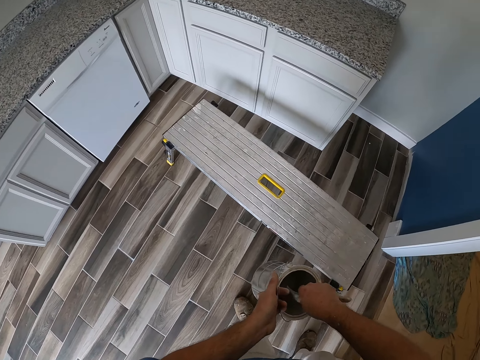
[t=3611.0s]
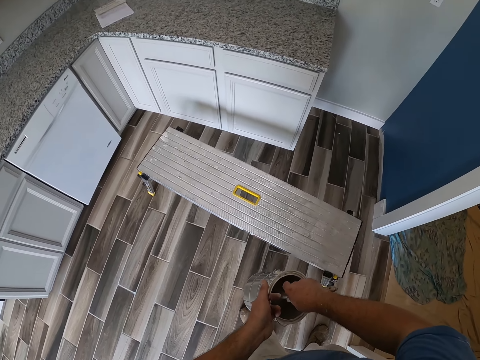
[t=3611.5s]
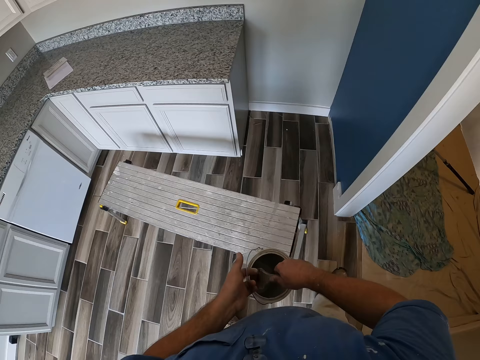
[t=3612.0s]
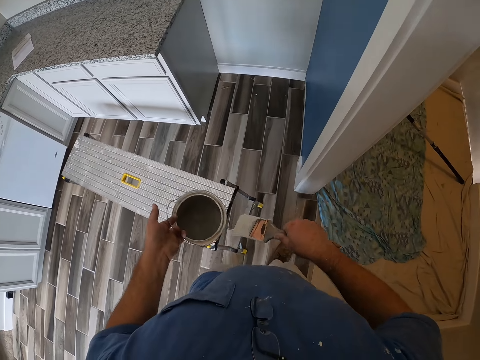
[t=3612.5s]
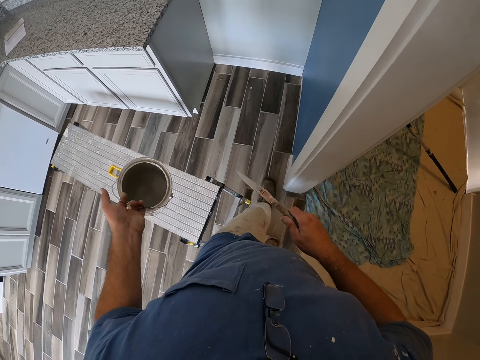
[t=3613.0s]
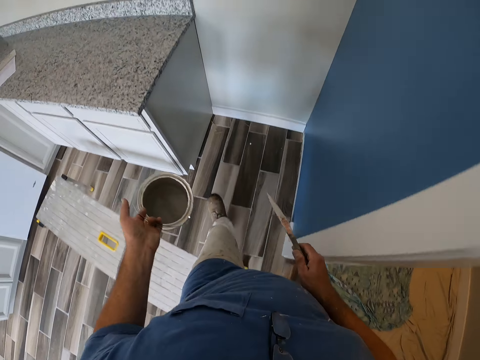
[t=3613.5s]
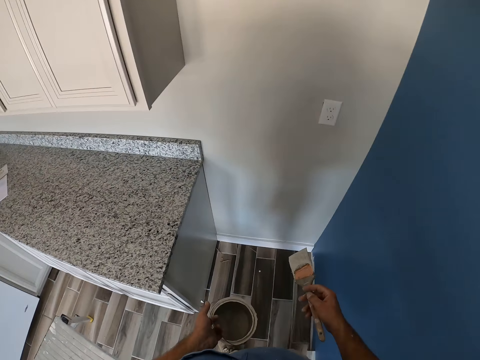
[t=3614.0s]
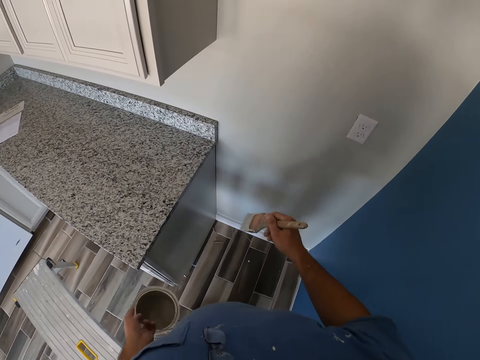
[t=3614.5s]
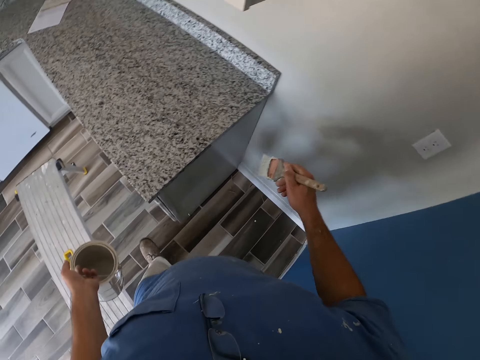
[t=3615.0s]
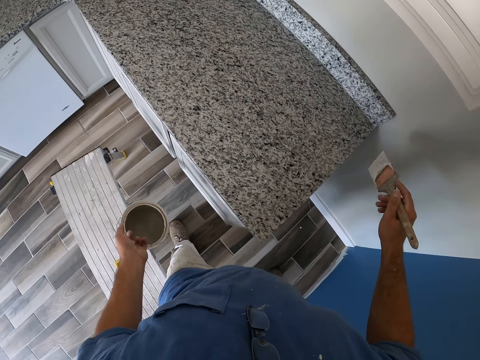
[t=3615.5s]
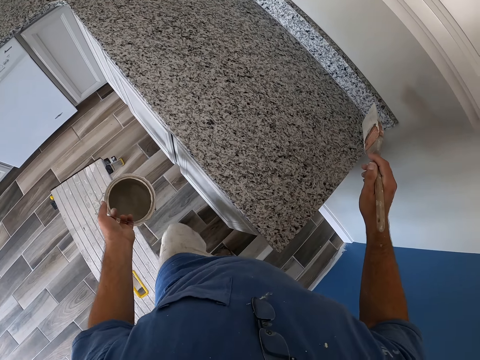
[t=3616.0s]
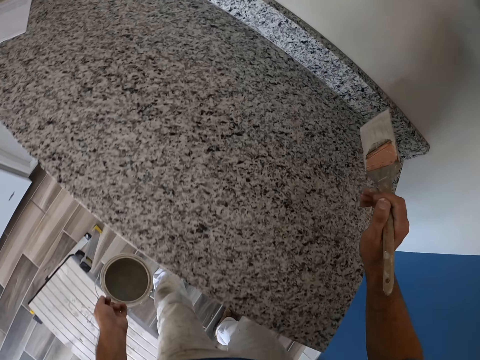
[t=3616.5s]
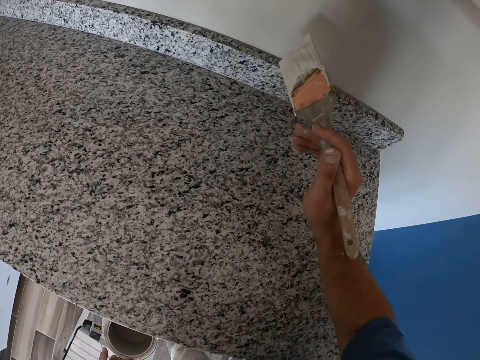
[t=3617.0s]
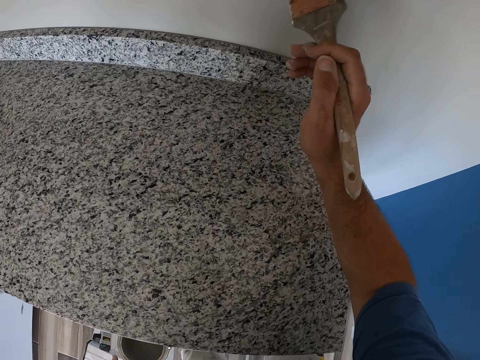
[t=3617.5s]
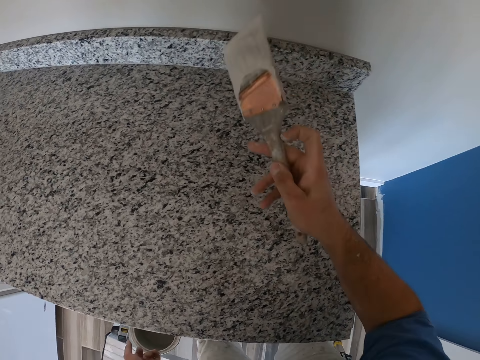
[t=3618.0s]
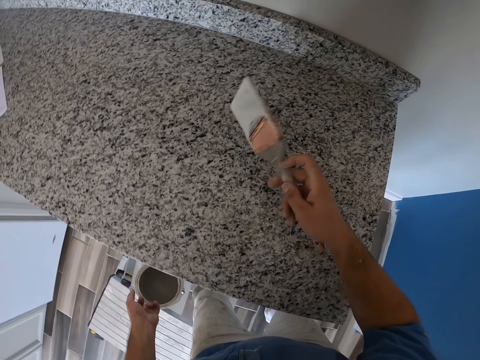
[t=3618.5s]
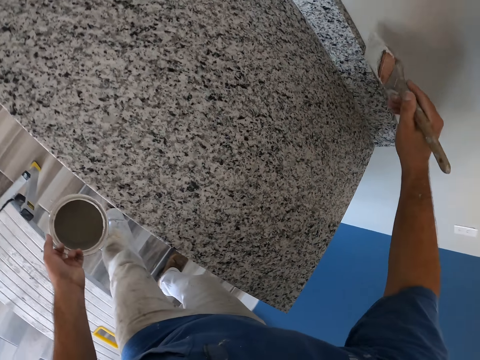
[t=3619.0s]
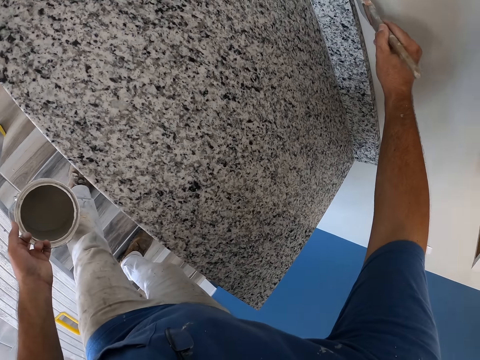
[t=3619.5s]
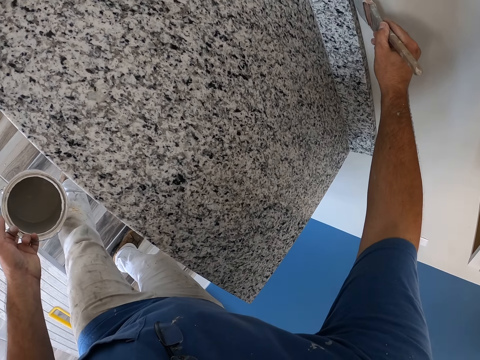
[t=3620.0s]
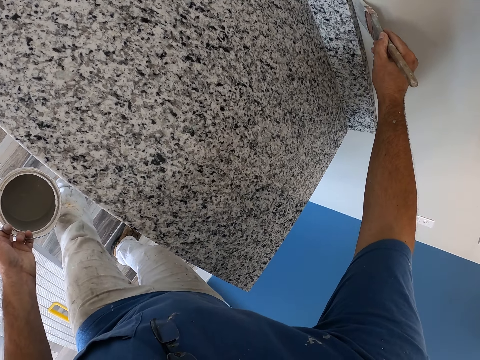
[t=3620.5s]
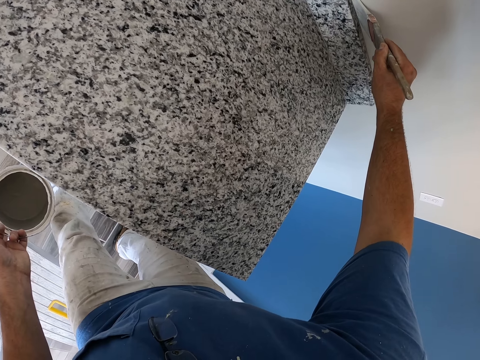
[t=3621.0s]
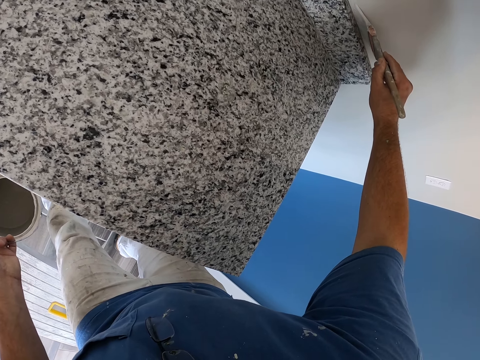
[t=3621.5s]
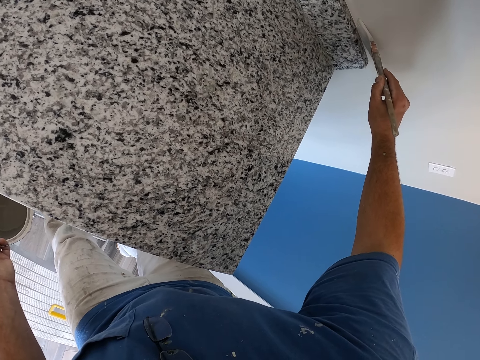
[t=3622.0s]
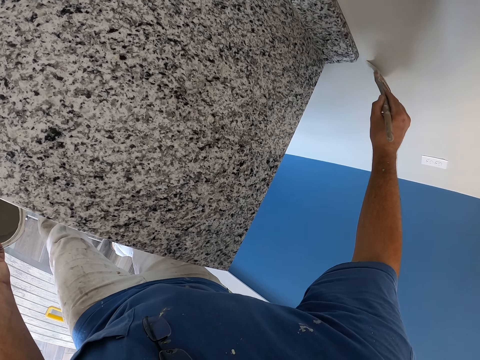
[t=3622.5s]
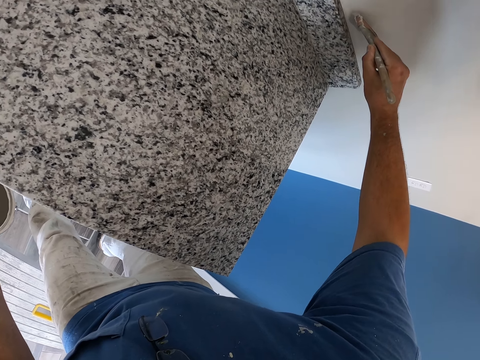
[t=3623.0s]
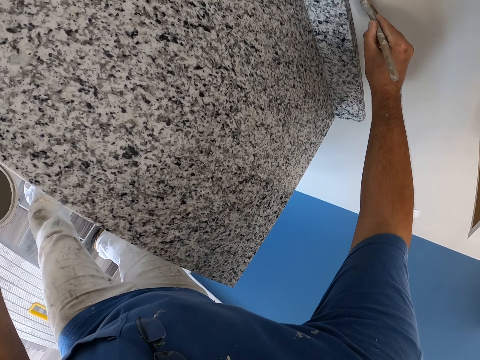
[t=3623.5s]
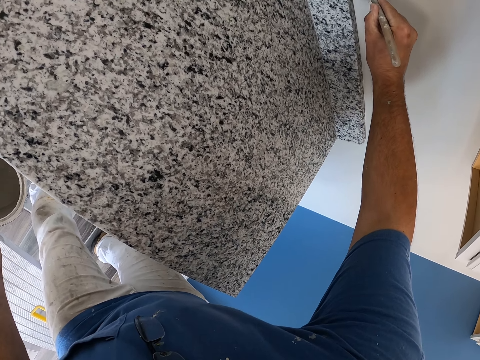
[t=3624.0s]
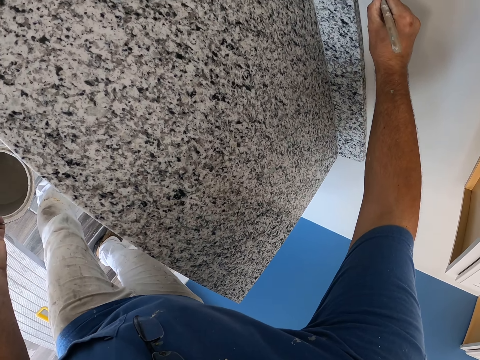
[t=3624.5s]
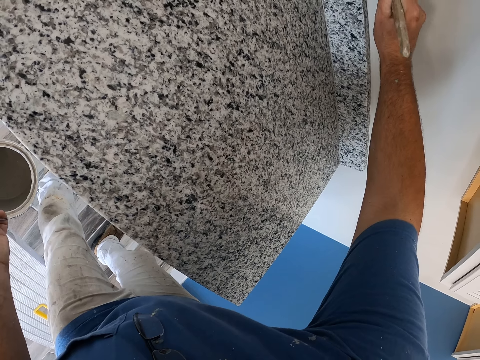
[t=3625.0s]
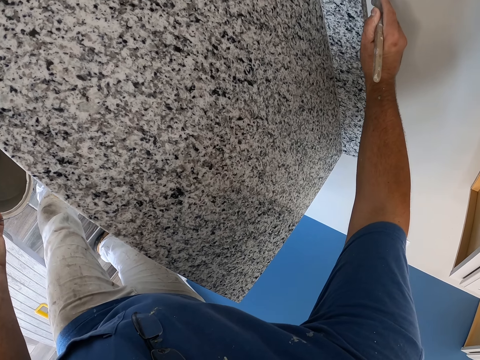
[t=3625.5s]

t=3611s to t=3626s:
The camera wearer removes the brush from the paint ink. They paint around the kitchen slab with the paint brush. They walk to the wall. They turn the paint brush. They paint the wall.

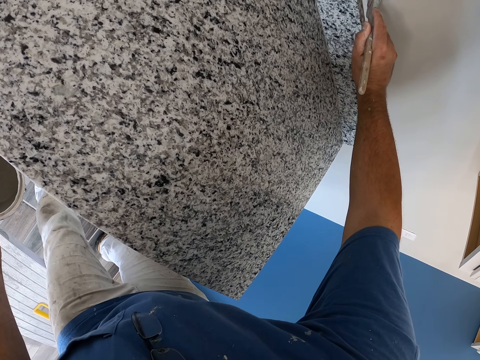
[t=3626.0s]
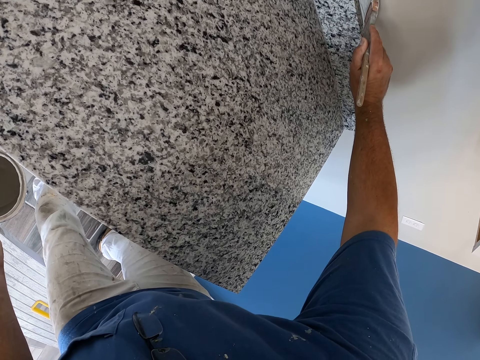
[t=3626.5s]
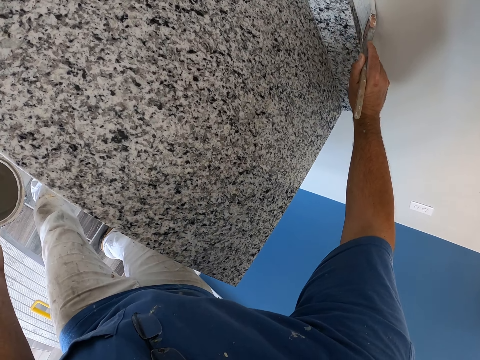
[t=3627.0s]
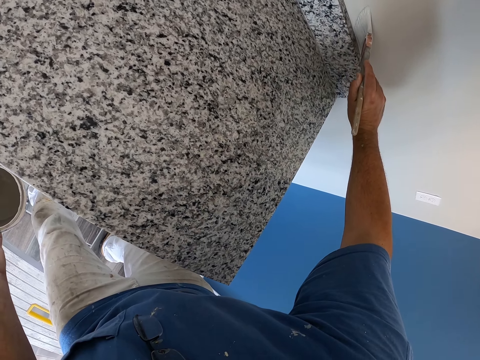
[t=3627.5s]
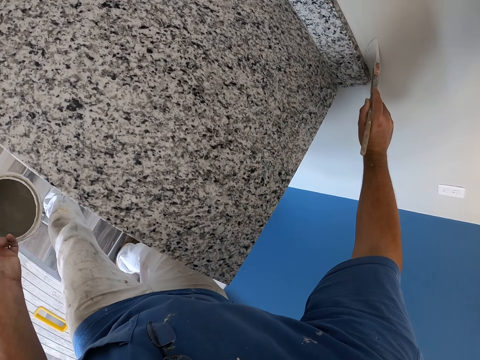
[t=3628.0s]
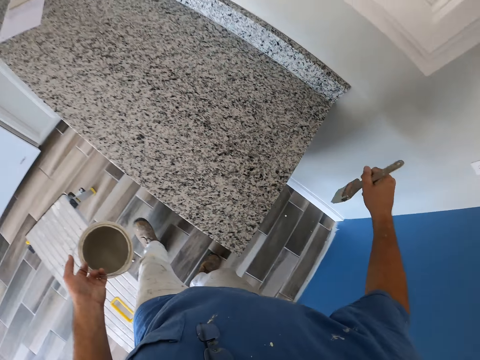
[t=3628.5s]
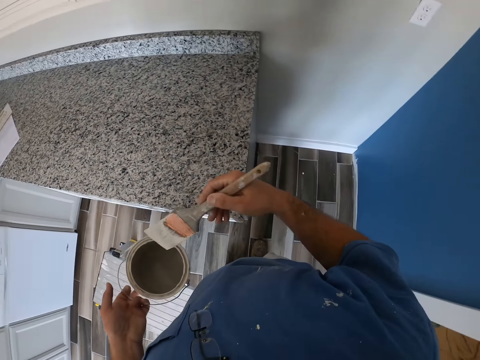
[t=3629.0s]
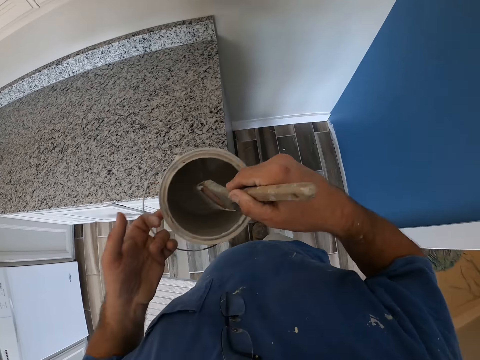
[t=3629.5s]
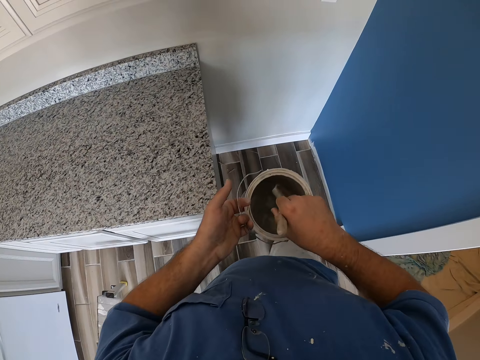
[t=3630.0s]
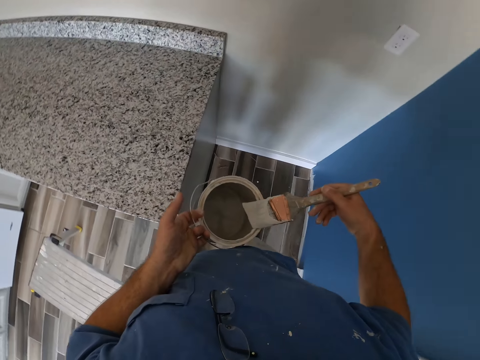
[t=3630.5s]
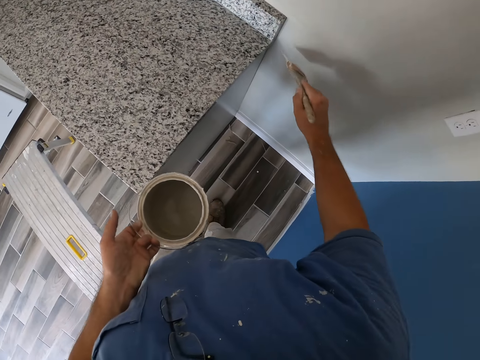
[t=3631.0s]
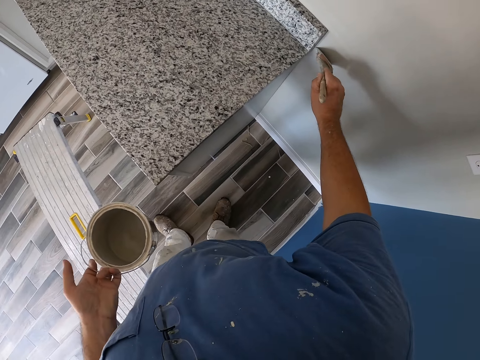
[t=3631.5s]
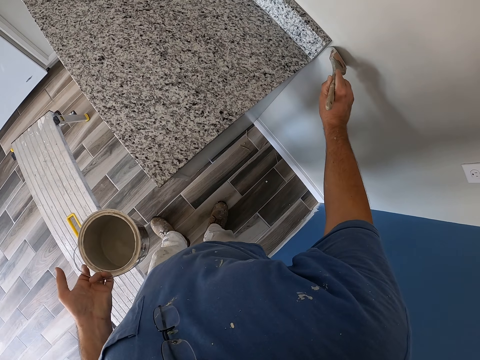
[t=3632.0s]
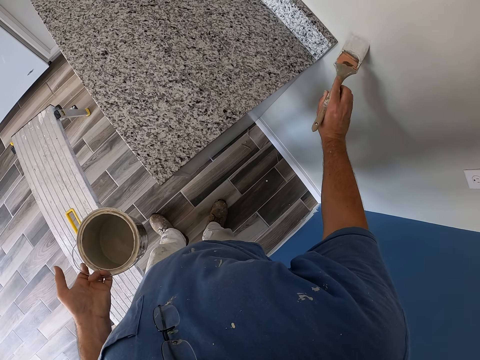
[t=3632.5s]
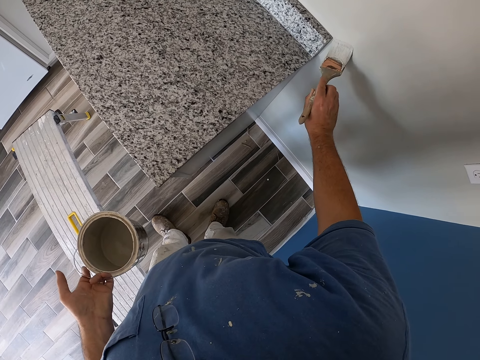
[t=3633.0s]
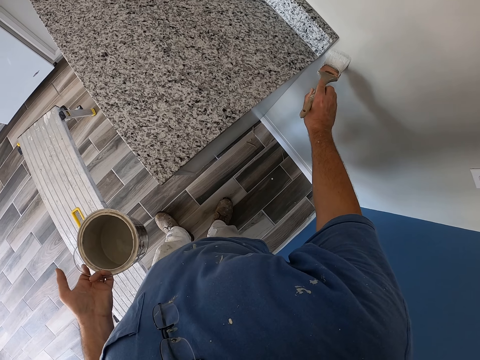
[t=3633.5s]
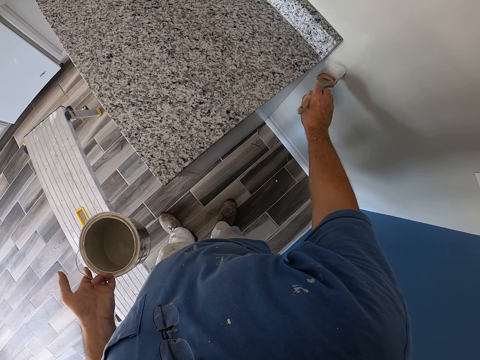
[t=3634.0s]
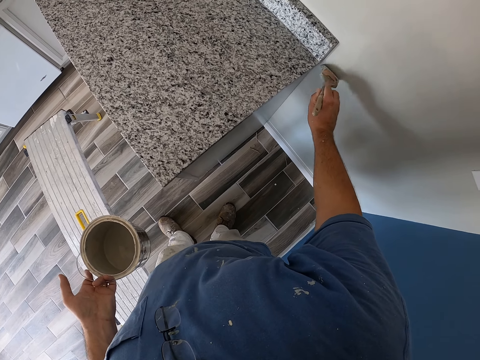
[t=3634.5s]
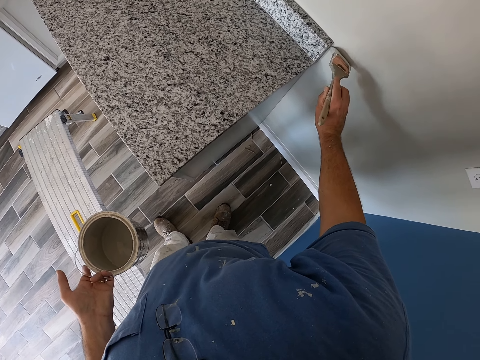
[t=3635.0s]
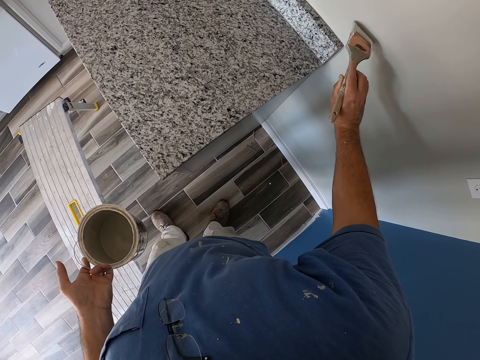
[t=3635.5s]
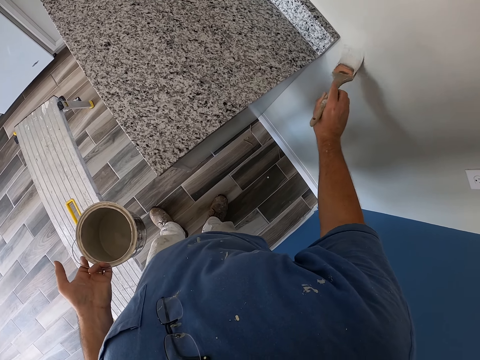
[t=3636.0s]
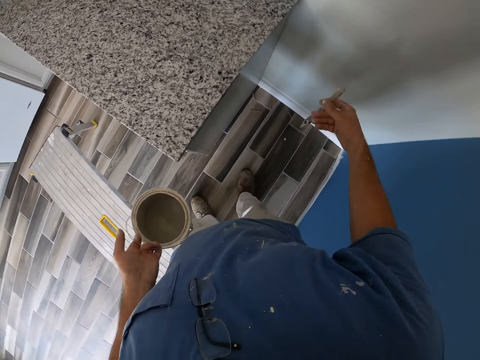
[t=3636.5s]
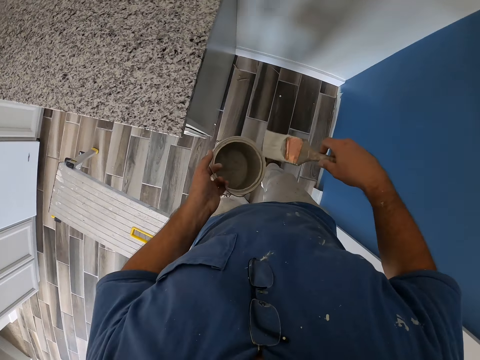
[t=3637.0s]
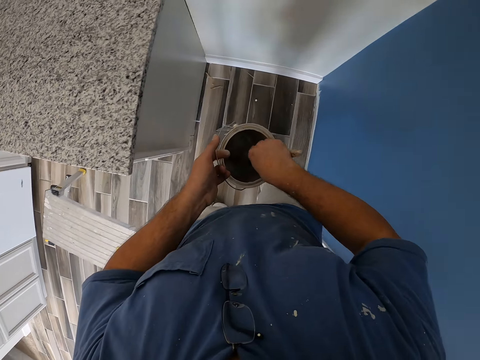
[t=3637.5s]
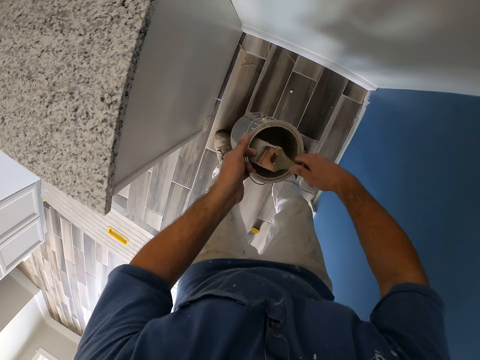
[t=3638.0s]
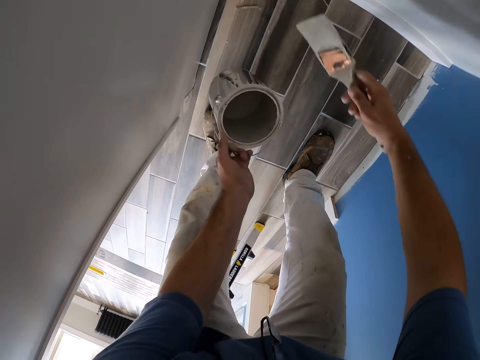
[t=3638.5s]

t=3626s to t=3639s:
The camera wearer dips the paint brush into the paint bucket. They continue painting the wall around the kitchen slab with the paint brush. They remove the brush from the paint bucket. They dip the paint brush into the paint bucket, and paint the wall near the kitchen slab with the paint brush.
